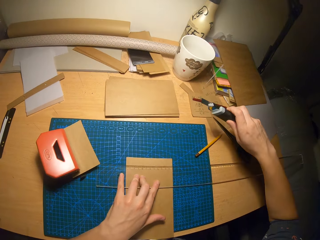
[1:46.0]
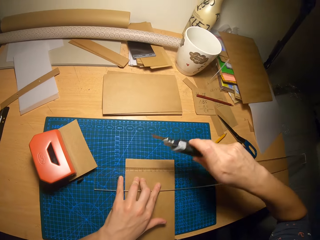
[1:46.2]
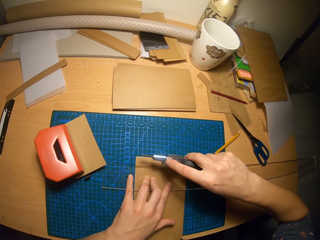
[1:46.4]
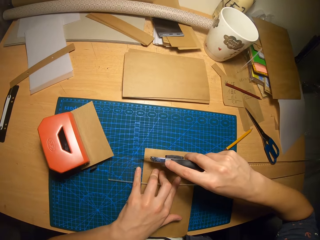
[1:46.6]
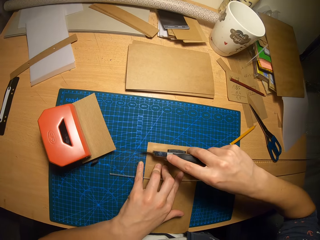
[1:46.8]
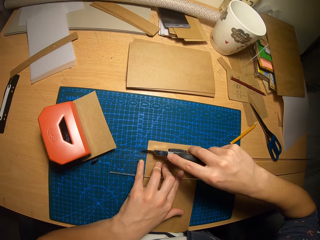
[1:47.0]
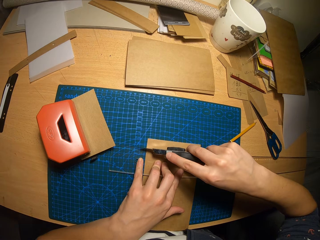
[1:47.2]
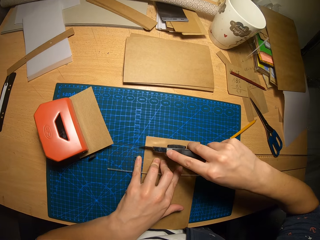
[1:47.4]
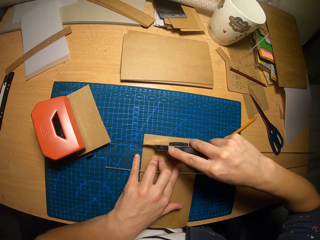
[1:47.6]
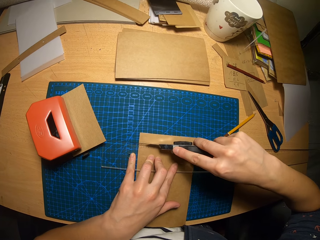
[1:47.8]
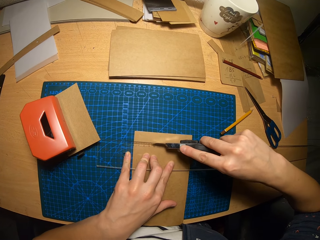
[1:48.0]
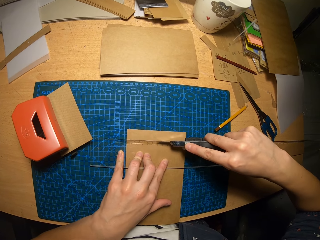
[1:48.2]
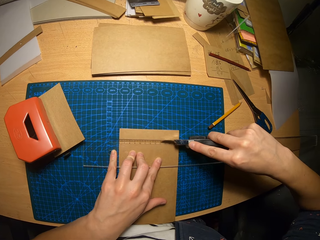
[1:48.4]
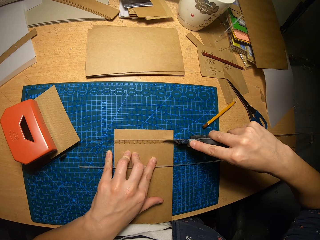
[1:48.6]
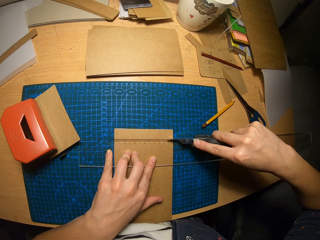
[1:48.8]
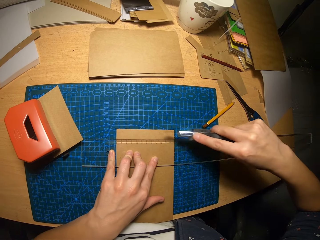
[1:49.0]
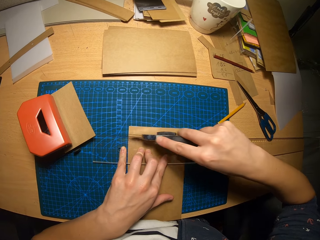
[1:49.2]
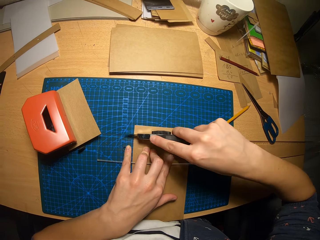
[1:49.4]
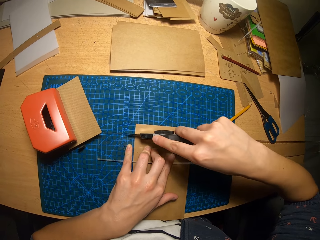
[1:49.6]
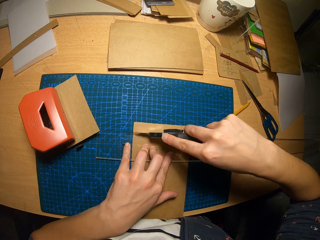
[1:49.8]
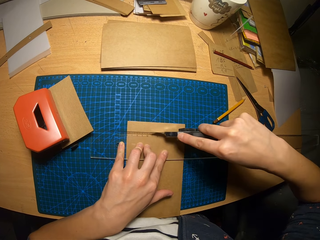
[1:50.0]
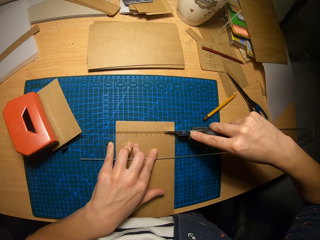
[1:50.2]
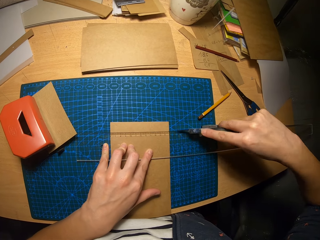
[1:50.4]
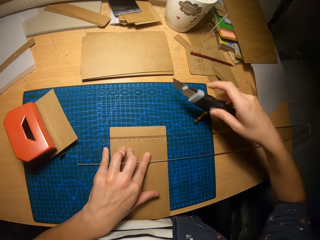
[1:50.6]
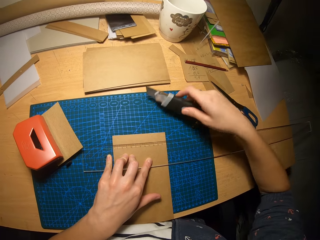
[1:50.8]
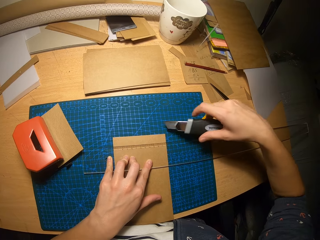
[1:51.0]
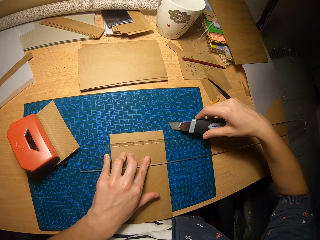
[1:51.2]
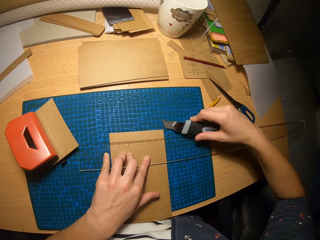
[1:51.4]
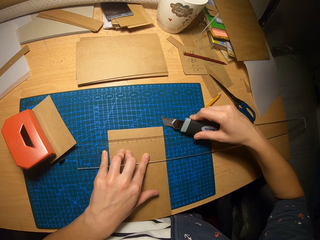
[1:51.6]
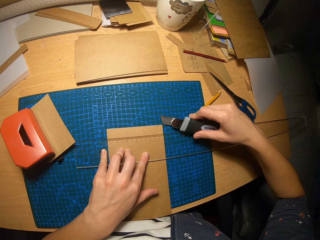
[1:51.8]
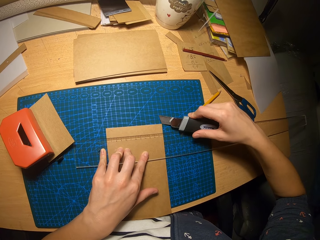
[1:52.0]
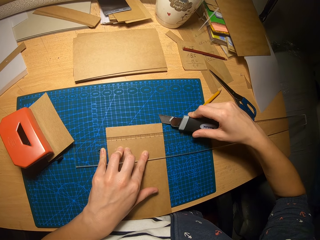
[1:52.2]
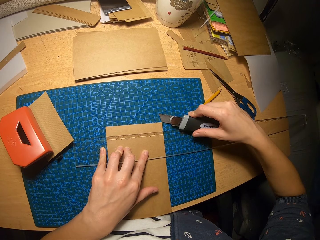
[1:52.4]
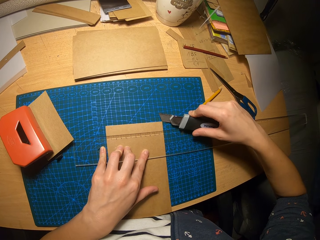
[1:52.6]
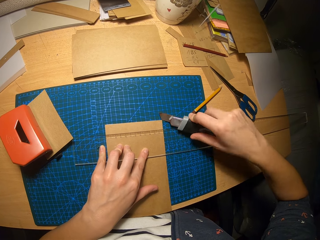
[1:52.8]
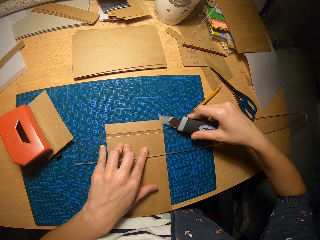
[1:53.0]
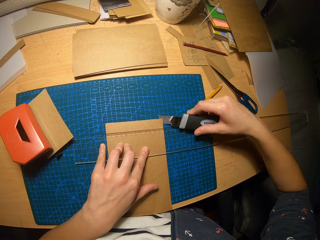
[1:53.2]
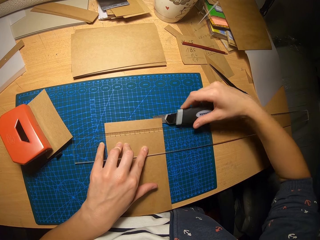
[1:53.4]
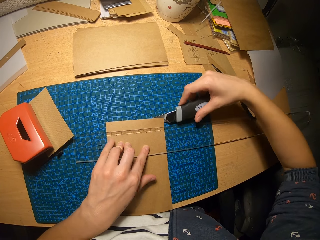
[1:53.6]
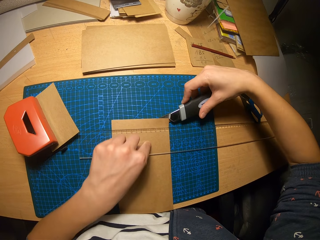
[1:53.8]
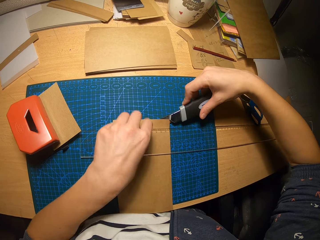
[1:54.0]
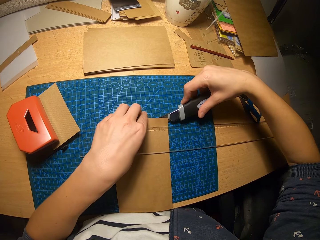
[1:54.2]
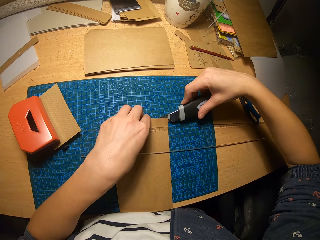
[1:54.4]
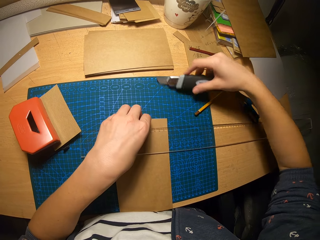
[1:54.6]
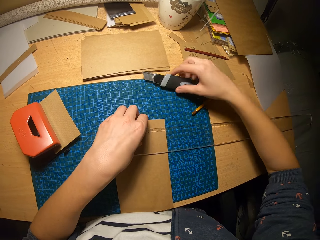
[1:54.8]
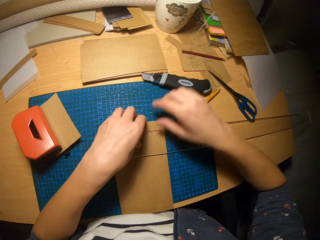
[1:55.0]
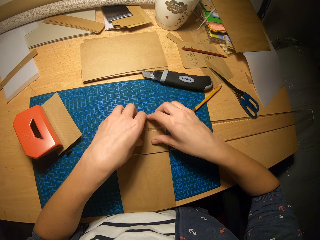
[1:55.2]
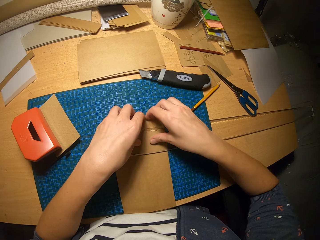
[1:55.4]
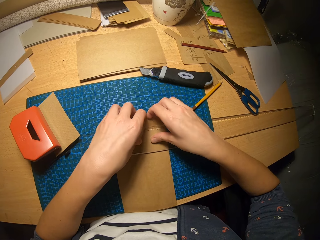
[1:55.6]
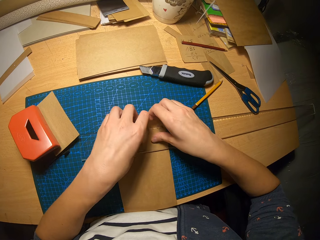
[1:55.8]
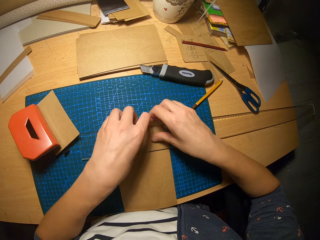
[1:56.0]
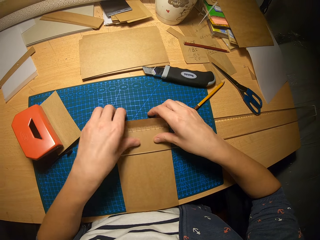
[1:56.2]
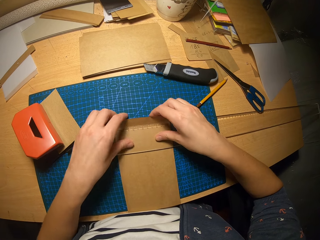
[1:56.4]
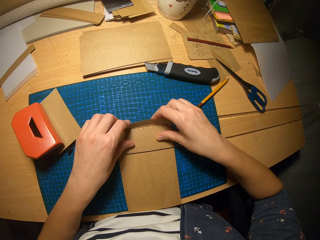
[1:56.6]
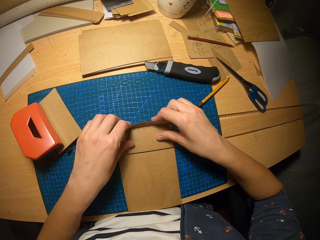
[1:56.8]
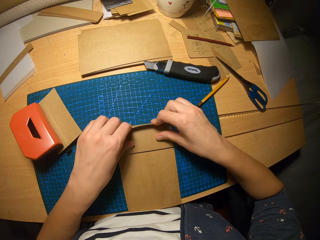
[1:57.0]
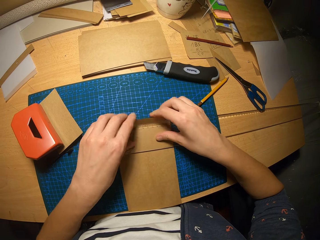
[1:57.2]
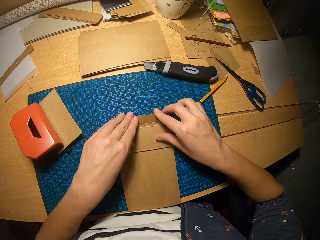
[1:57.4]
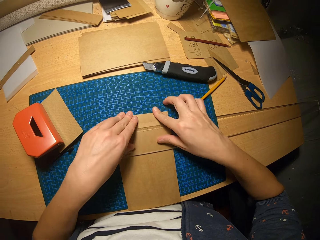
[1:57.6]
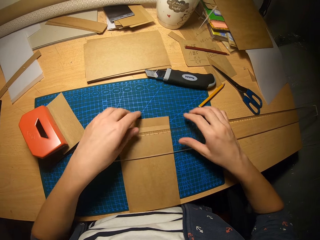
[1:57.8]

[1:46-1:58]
The camera wearer picks up a retractable blade from the table. He moves the retractable blade across the carton paper. He cuts the paper. He moves the retractable blade across the carton paper again. He raises the top of the carton paper with the retractable blade and his left hand. He drops the retractable blade on the table. He raises the top of the carton paper with his hands. He folds the paper on one end.

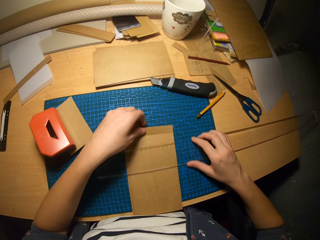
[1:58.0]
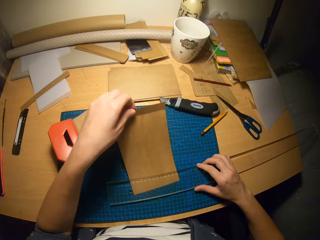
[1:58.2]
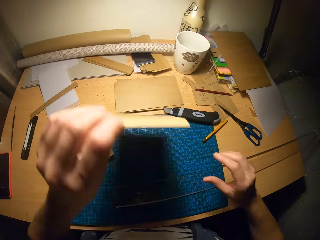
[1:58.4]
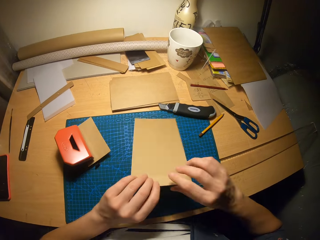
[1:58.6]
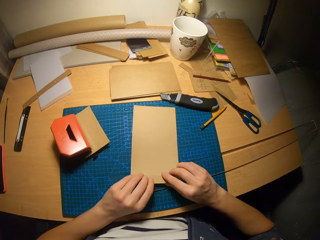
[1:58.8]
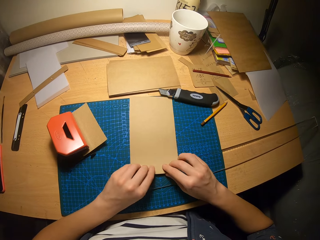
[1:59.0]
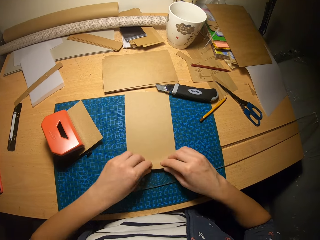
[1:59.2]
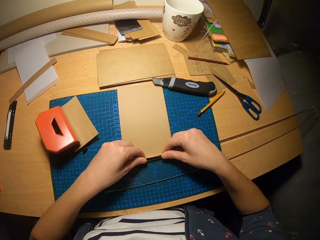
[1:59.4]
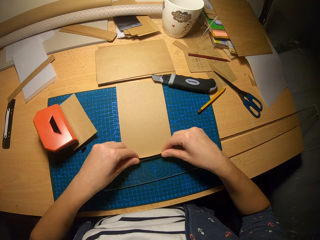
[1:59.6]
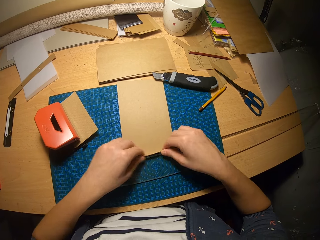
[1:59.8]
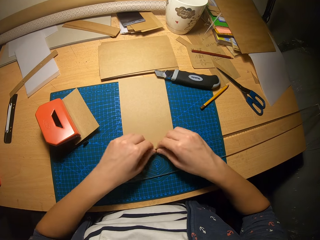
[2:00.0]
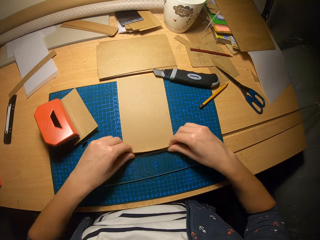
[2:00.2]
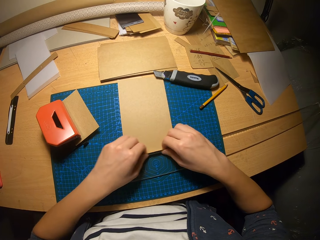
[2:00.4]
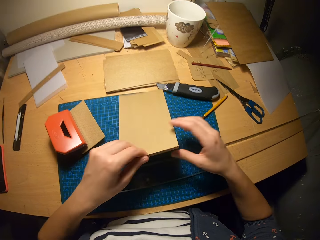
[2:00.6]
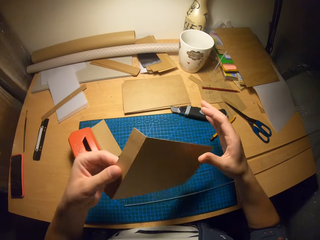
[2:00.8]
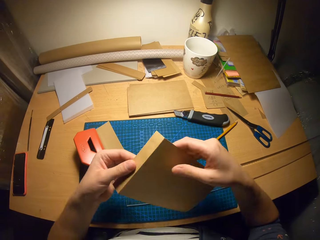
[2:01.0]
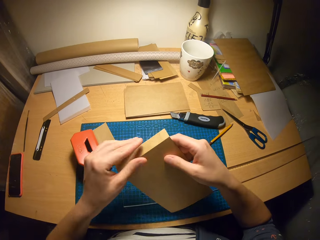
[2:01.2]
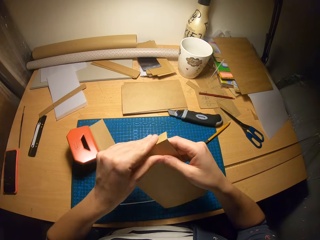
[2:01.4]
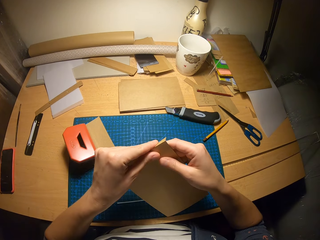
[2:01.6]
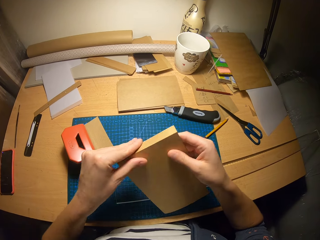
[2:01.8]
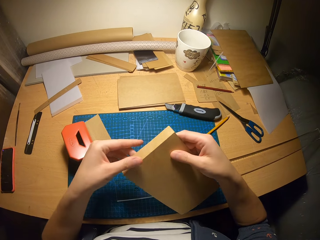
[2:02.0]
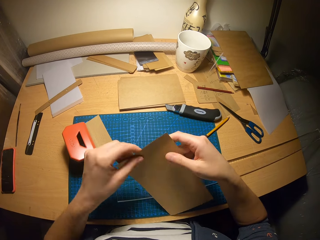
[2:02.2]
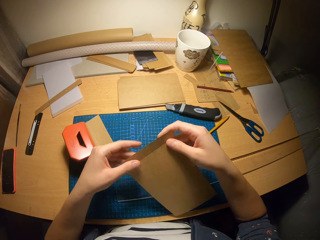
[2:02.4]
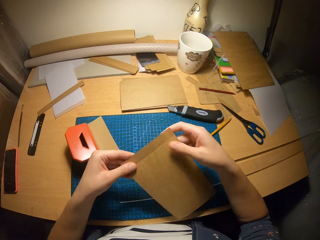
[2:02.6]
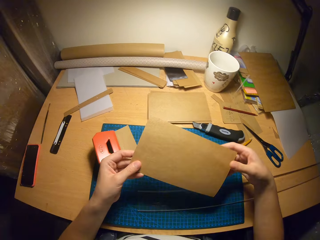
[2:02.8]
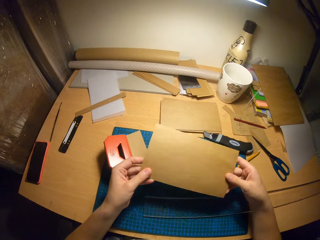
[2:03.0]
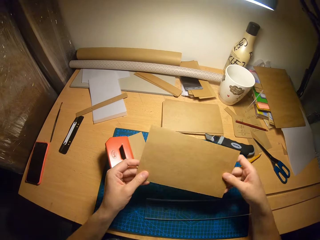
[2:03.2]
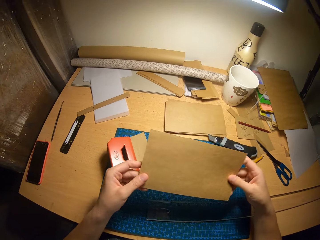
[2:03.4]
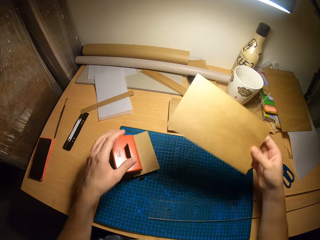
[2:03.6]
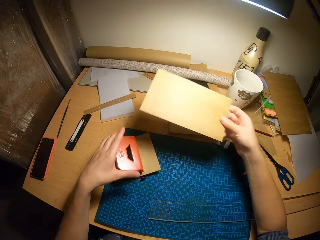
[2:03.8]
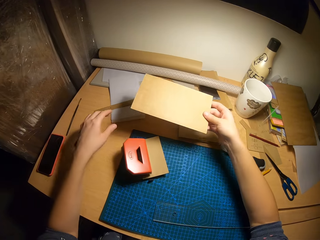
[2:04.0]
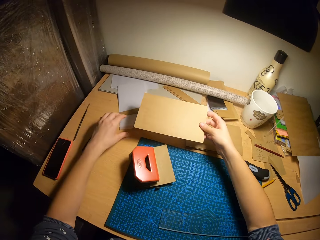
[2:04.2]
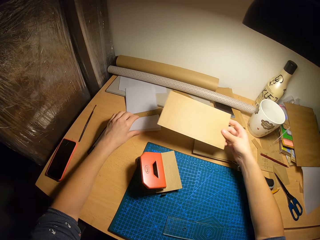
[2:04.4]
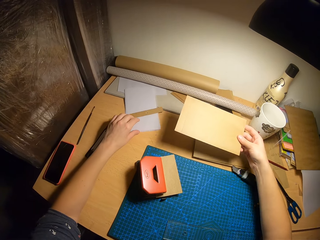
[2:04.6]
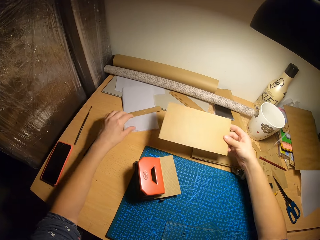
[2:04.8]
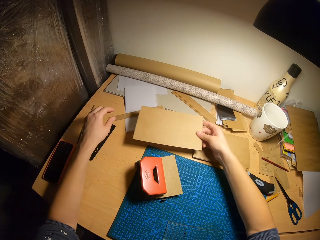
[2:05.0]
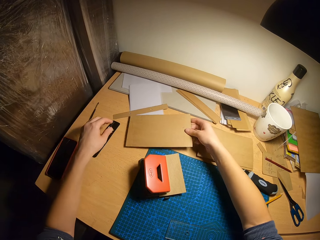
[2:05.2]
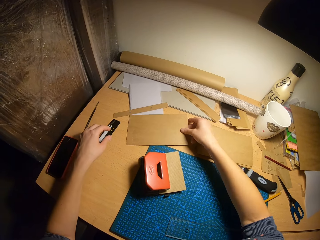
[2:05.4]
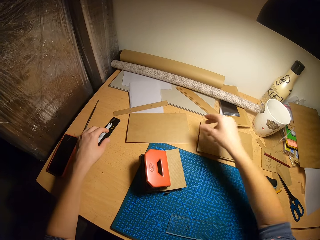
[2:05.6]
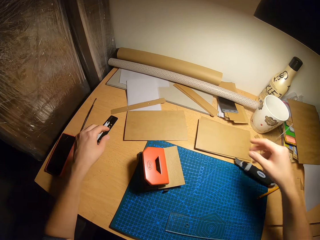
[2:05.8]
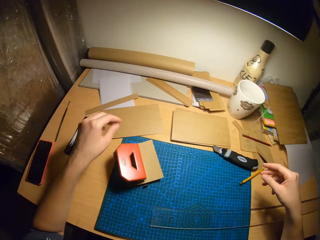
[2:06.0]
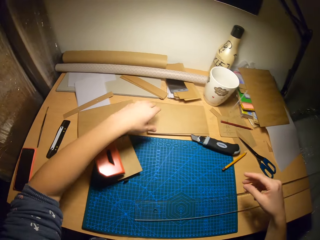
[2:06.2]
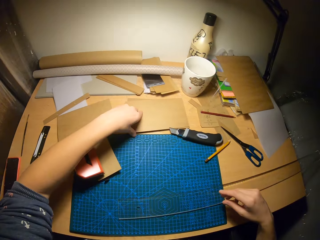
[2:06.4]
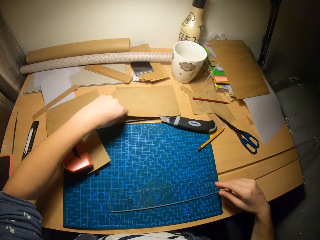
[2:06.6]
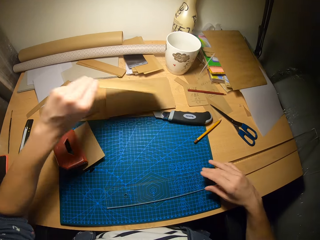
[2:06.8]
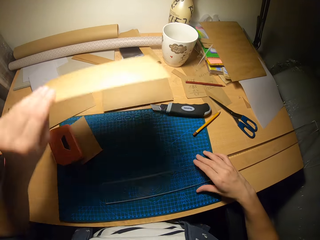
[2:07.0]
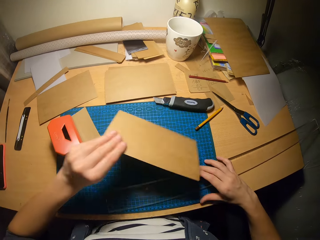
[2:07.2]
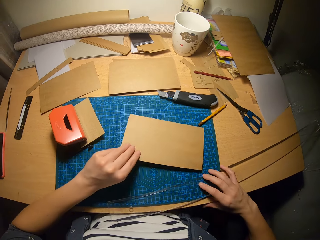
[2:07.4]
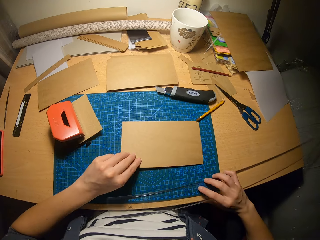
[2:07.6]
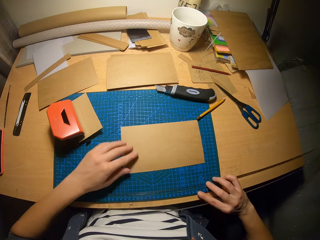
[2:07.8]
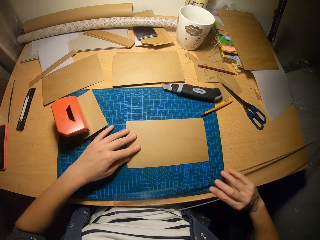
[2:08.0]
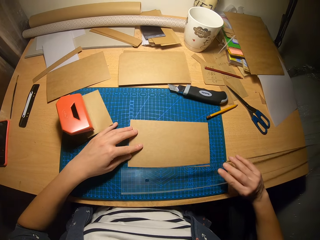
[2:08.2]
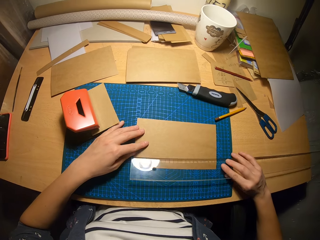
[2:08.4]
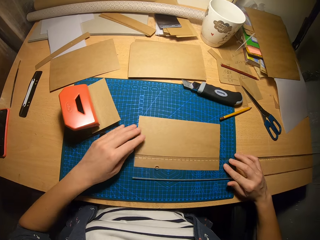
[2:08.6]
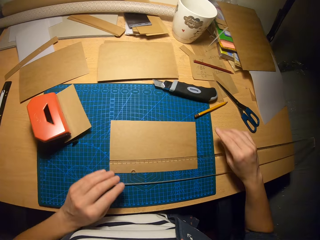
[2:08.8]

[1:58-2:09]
The camera wearer removes the carton paper from under the ruler. He flips the carton paper on the table. He bends the bottom of the carton paper. He picks up the carton paper from the table. He puts the paper upside down. He moves a paper on the table with his left hand. He drops the carton paper on the table. He picks a carton paper from the pile of carton papers on the table. He drops the carton paper on the table, on the drawing mat, with his left hand. He picks up the ruler from the table with his right hand.
